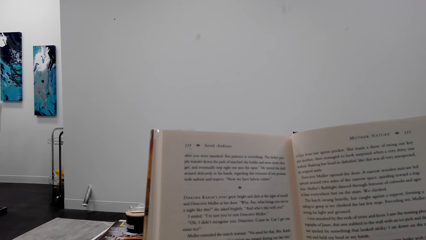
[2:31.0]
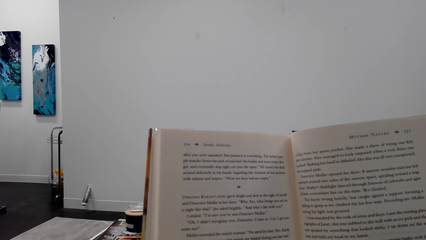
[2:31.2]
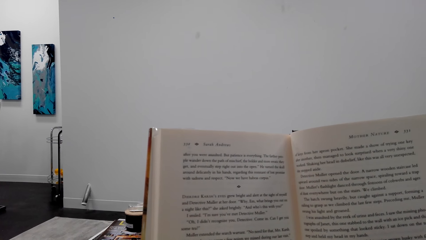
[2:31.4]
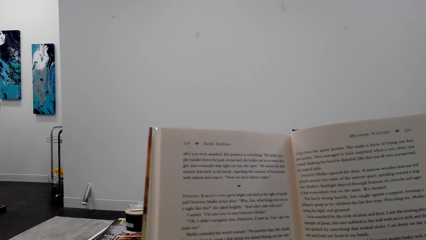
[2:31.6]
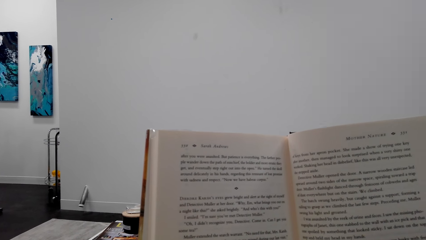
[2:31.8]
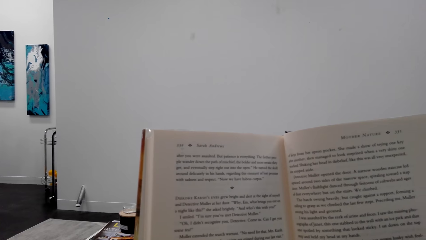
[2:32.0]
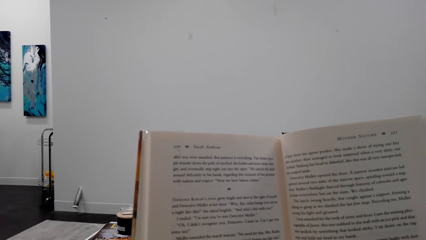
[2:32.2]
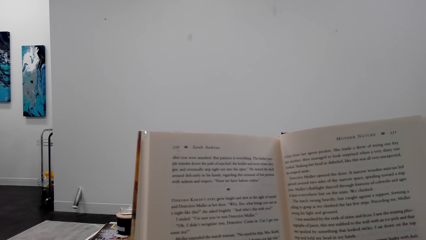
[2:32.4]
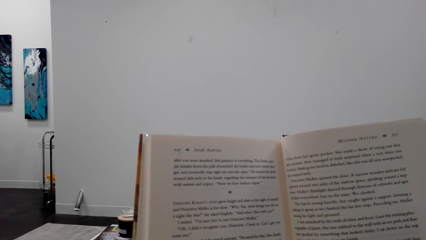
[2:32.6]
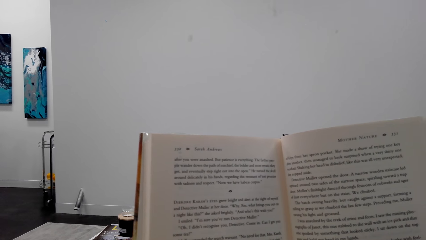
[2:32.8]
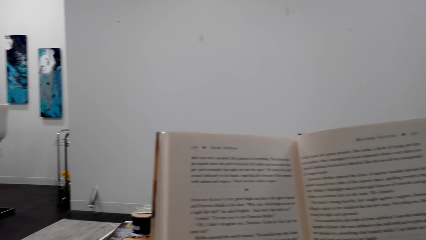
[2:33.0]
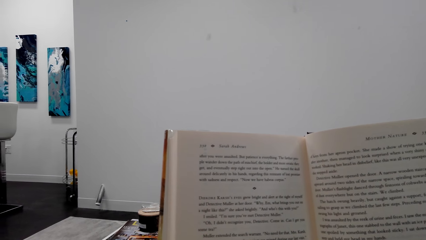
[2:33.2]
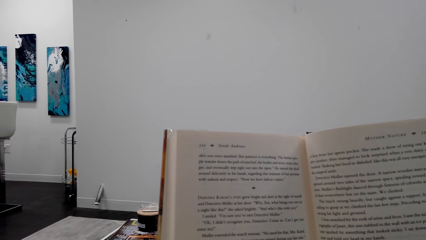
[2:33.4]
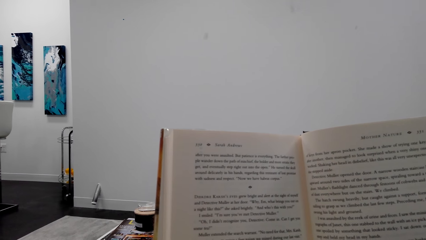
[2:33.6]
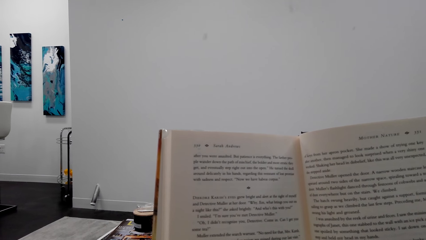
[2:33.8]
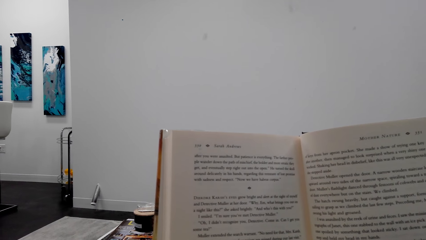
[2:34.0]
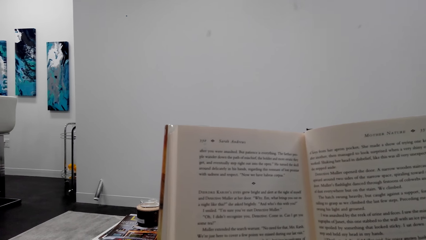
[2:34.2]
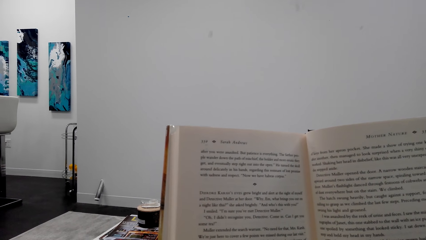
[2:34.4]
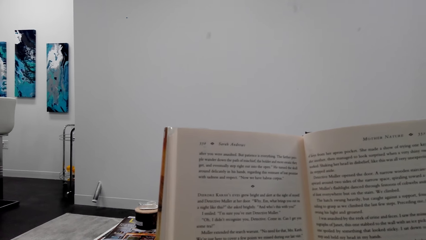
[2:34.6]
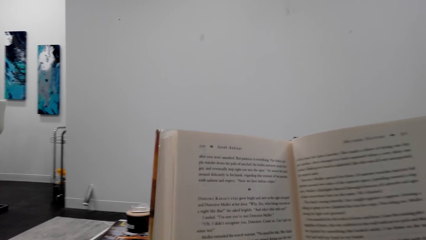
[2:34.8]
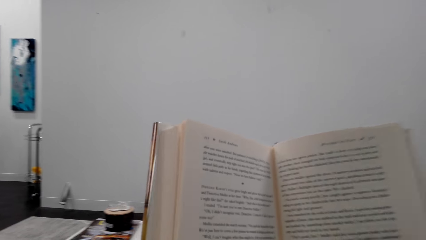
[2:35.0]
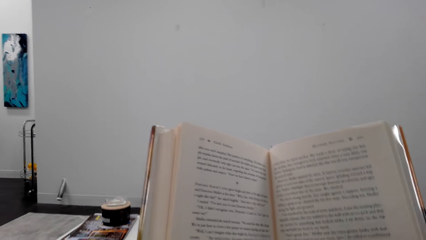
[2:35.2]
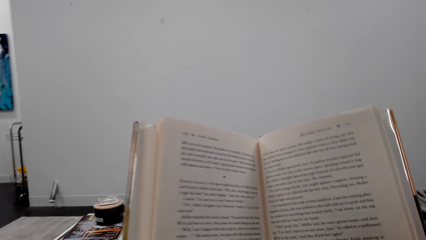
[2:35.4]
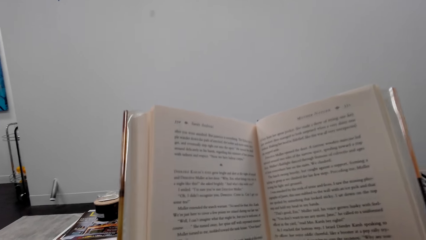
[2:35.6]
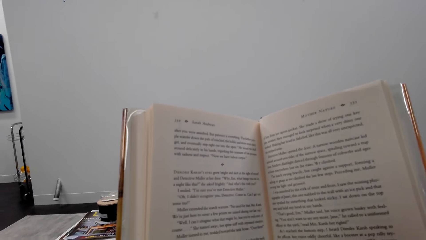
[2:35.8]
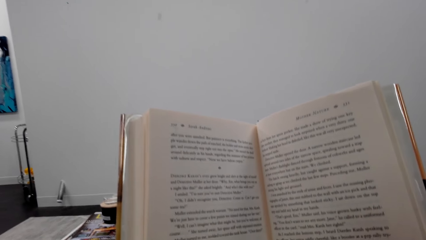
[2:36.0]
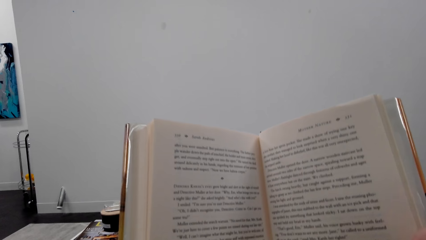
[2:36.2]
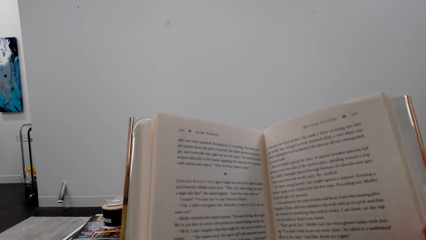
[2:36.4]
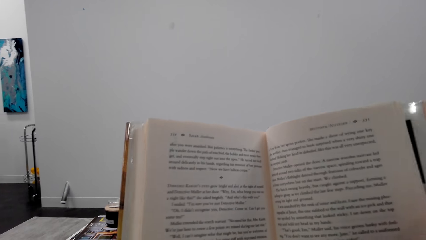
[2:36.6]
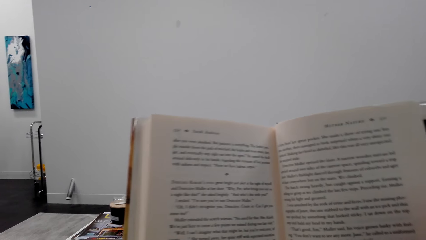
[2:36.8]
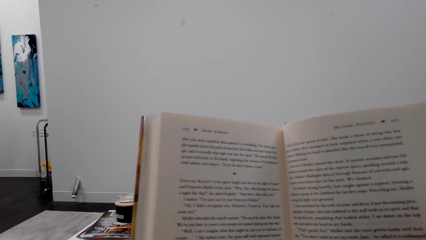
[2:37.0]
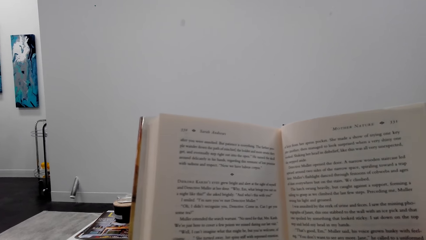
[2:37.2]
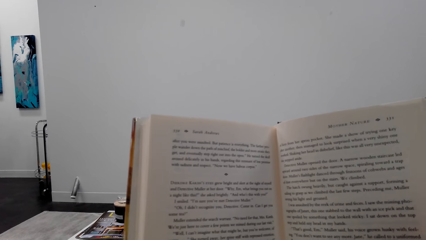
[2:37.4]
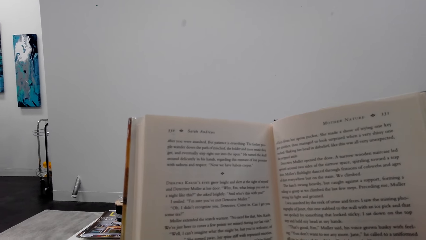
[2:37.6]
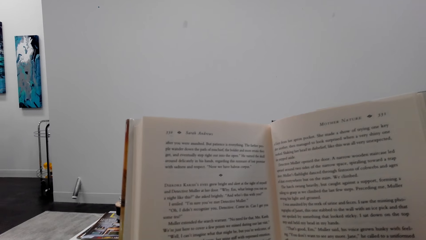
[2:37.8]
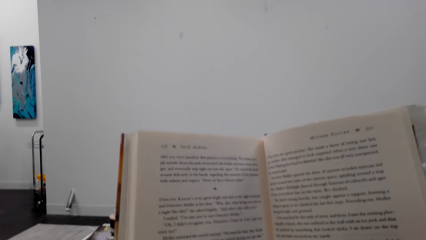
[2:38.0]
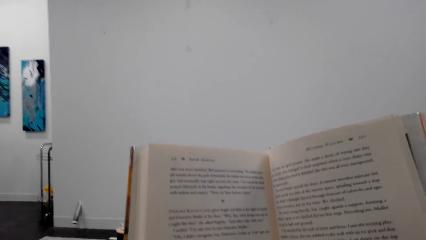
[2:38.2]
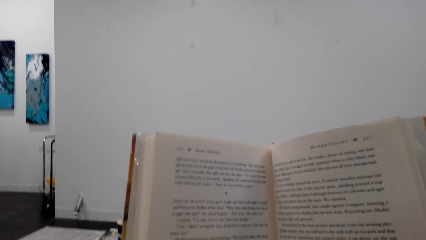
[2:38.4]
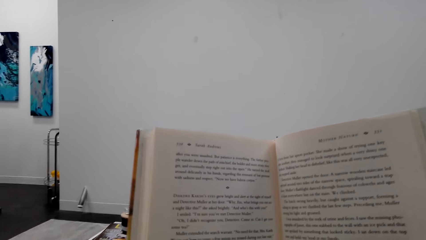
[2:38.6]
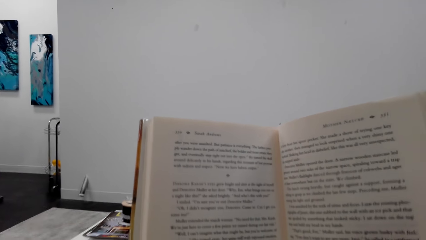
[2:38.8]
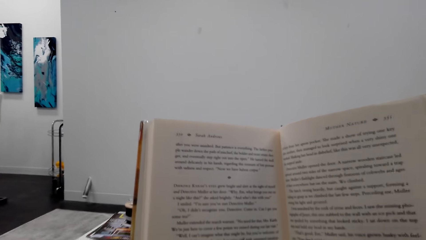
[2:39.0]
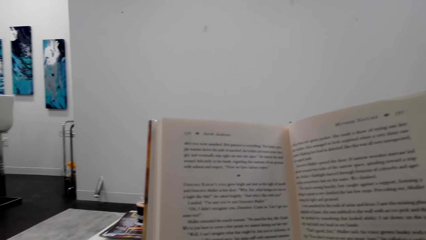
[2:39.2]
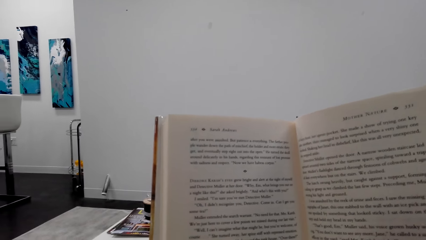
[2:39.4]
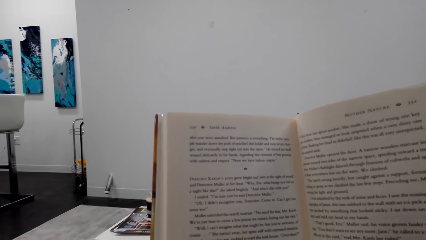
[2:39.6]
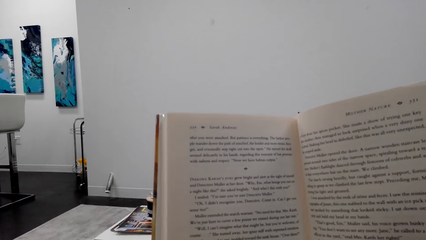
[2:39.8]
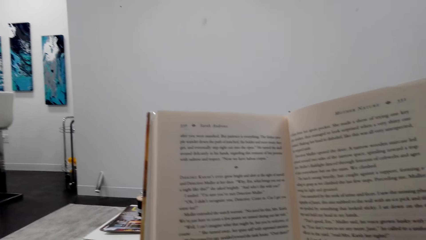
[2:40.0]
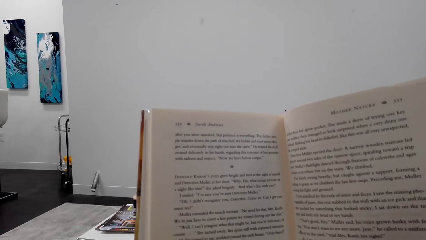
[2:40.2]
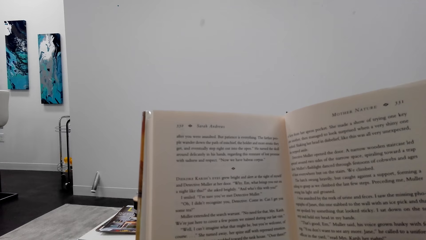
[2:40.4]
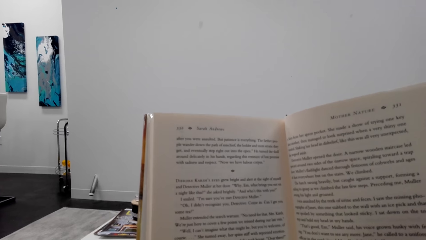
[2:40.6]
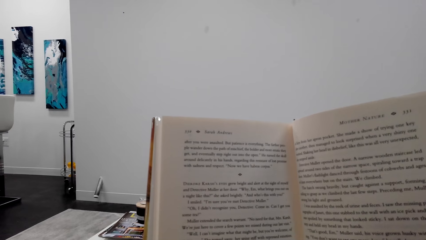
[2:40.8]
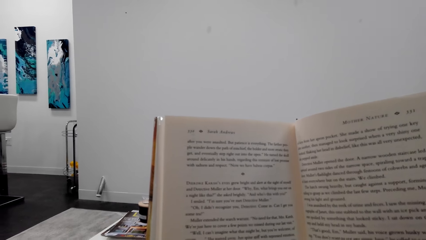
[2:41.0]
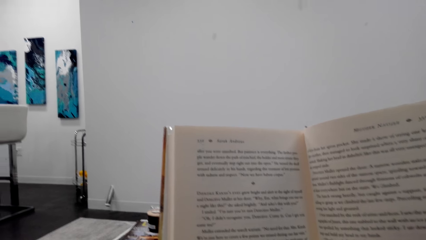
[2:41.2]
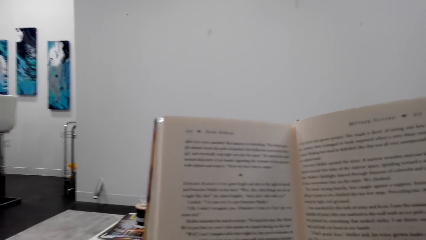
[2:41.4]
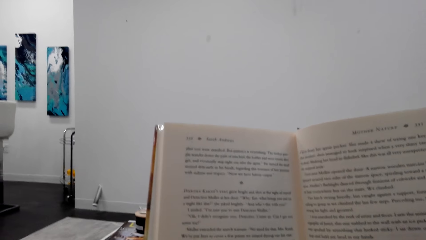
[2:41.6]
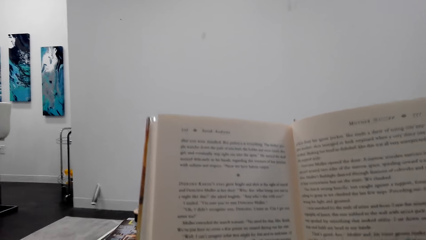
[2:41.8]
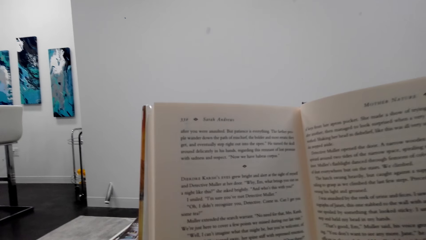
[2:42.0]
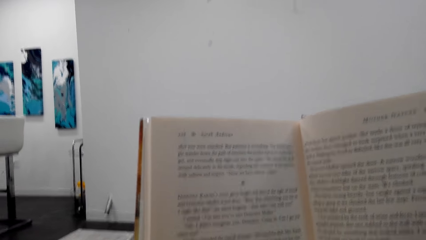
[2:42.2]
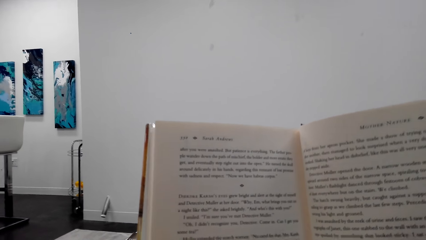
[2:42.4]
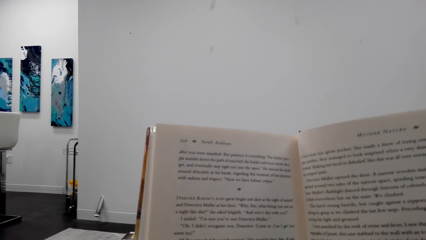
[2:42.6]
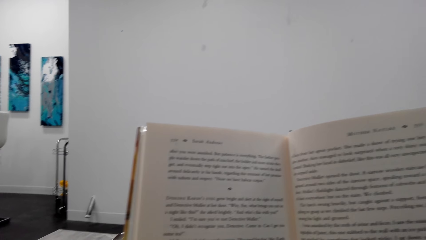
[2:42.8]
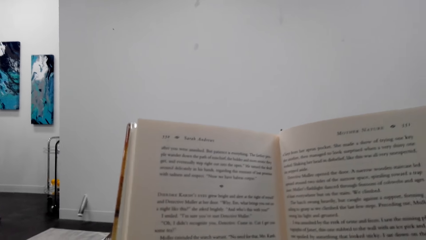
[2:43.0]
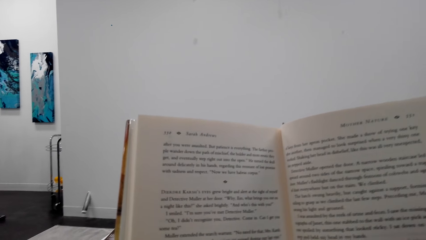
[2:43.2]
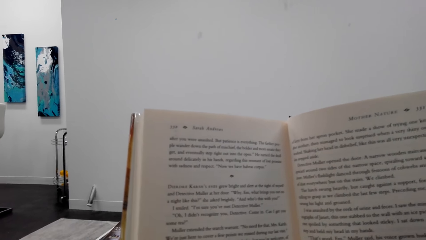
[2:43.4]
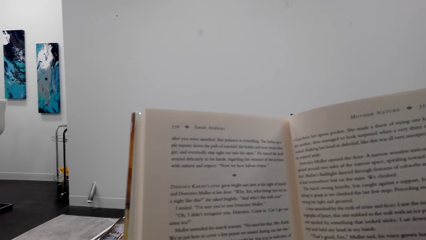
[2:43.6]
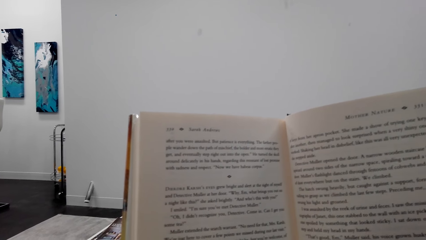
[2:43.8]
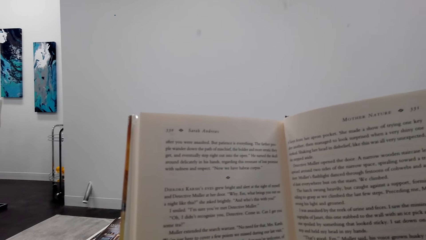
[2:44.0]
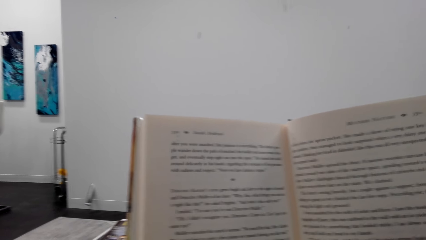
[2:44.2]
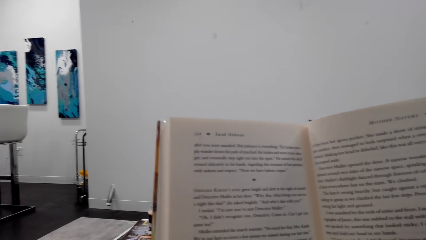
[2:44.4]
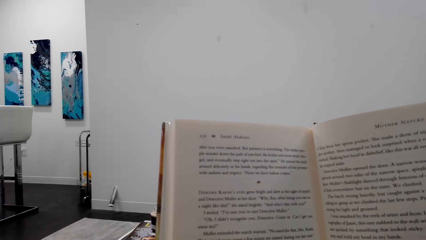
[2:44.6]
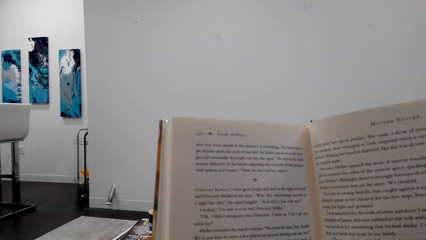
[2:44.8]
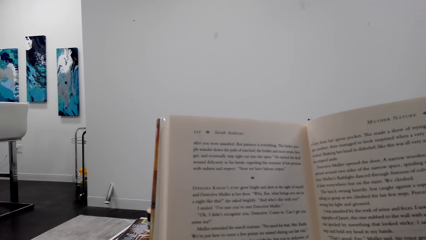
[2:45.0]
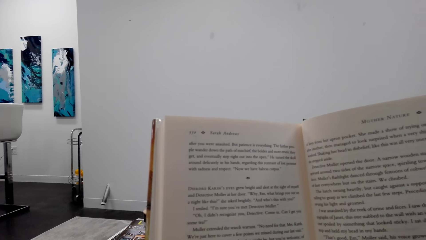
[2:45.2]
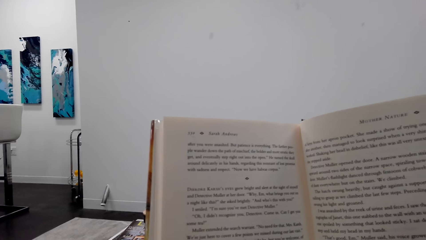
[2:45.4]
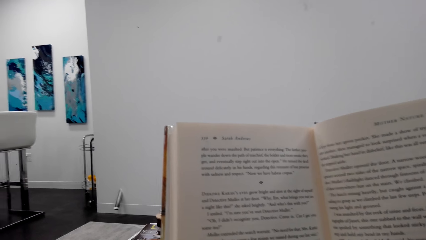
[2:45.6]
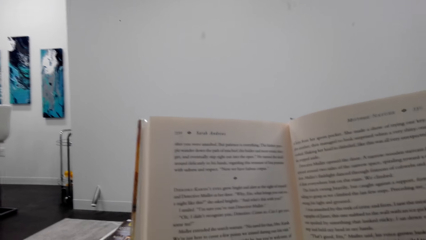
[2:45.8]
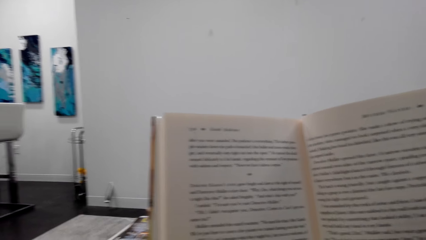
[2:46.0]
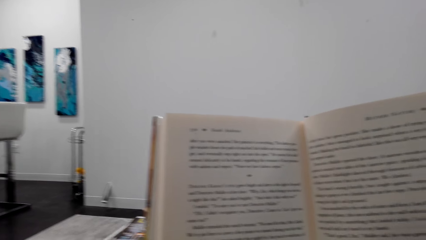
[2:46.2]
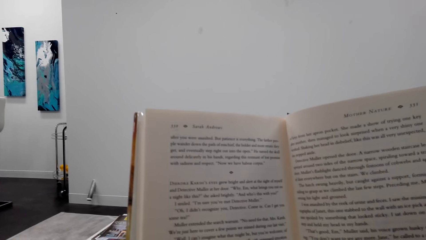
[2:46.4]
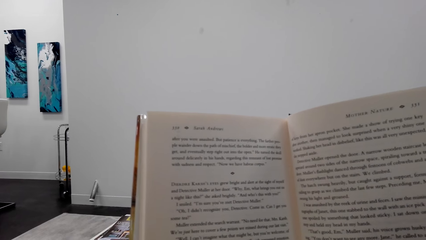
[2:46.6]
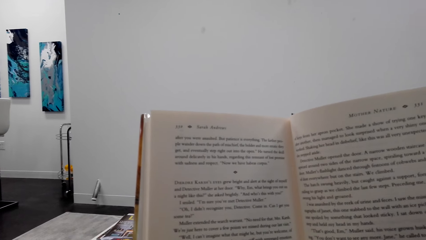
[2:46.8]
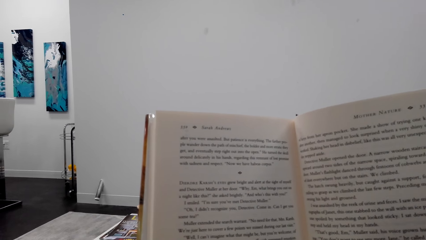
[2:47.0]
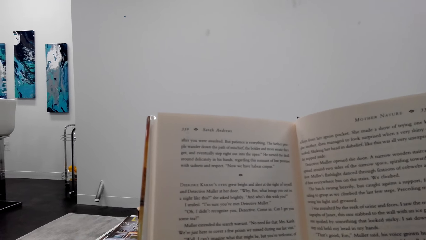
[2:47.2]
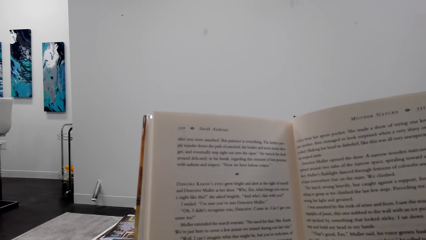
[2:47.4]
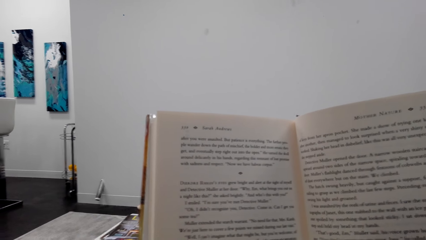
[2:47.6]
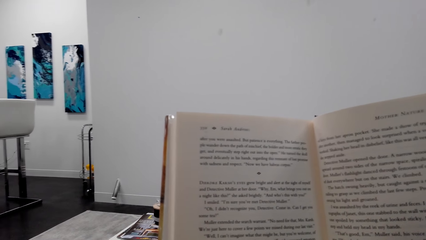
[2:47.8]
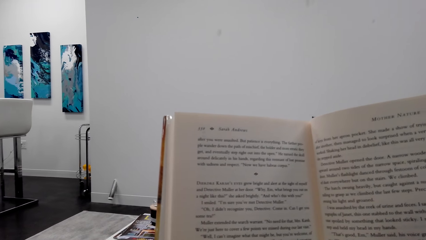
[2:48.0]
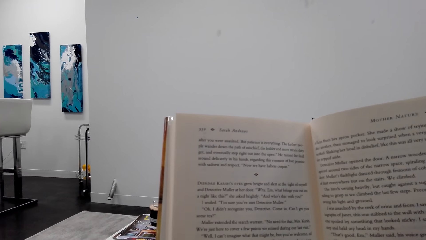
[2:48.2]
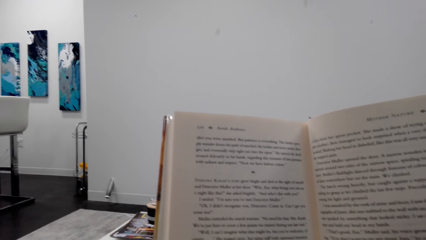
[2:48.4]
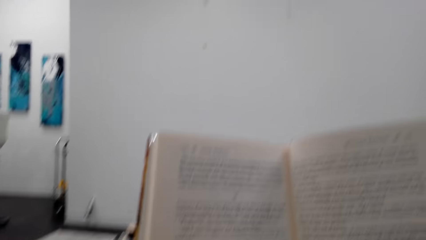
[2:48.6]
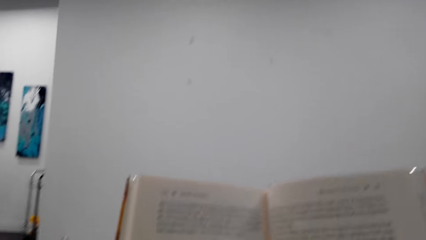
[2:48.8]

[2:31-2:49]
The camera wearer adjusts a book on her hands. She reads the book. A man converses with the camera wearer. The camera wearer looks around a room.
